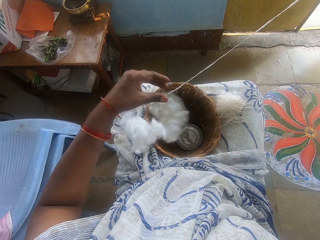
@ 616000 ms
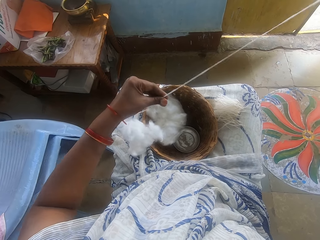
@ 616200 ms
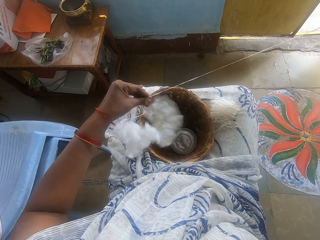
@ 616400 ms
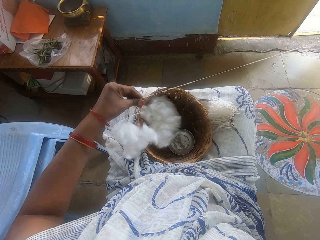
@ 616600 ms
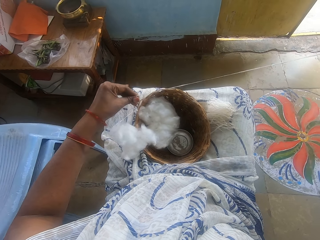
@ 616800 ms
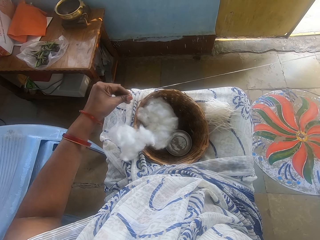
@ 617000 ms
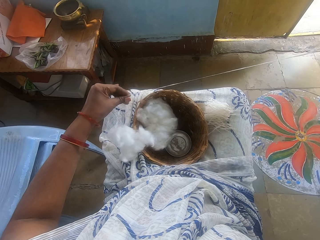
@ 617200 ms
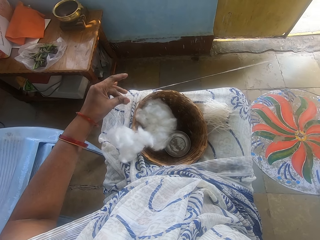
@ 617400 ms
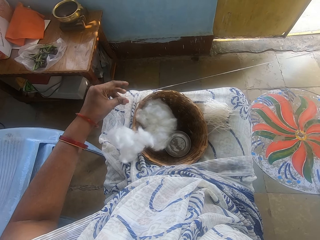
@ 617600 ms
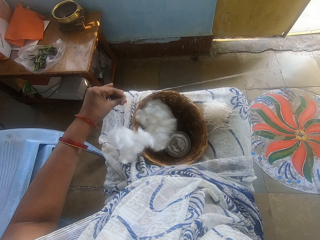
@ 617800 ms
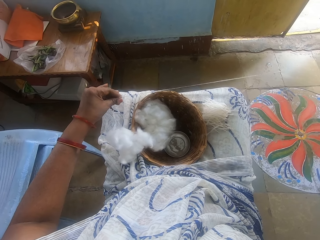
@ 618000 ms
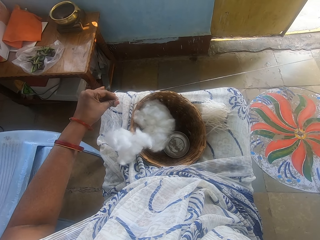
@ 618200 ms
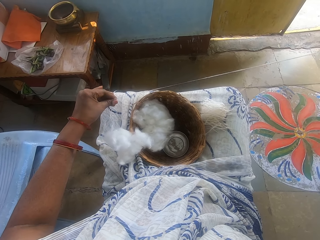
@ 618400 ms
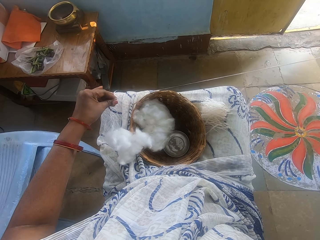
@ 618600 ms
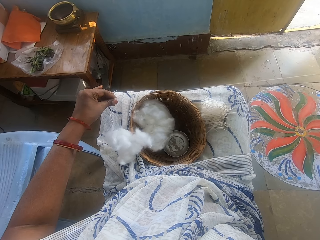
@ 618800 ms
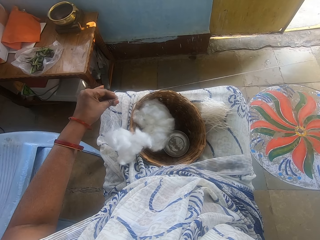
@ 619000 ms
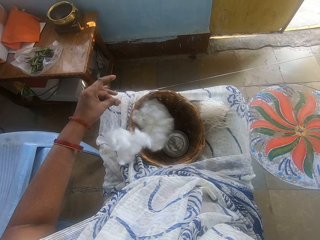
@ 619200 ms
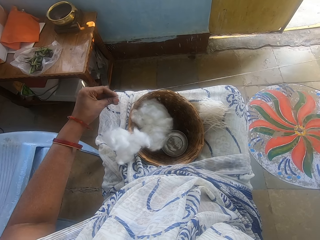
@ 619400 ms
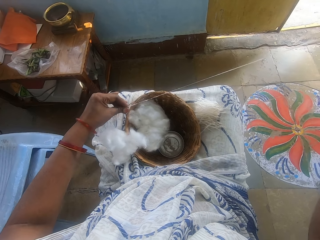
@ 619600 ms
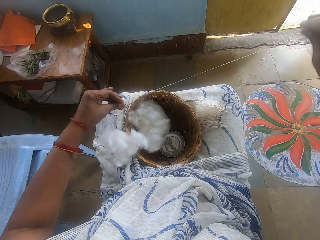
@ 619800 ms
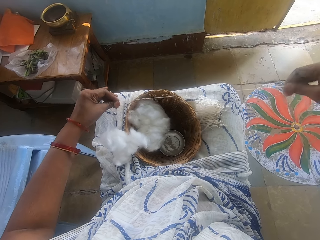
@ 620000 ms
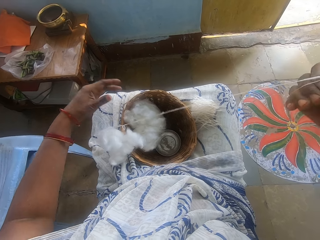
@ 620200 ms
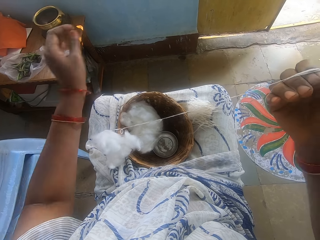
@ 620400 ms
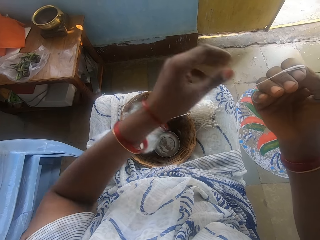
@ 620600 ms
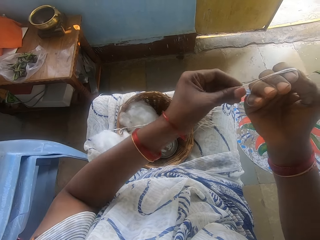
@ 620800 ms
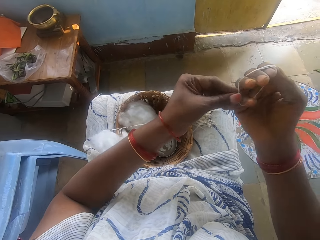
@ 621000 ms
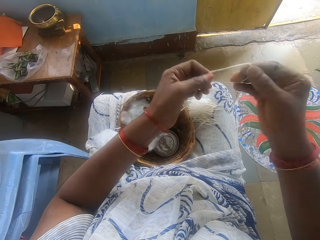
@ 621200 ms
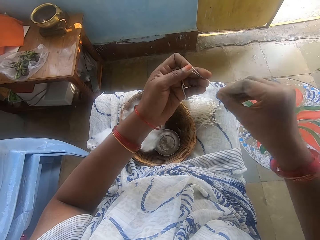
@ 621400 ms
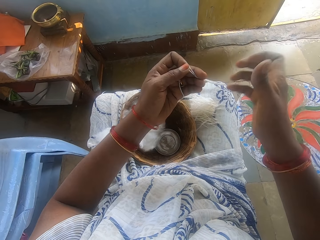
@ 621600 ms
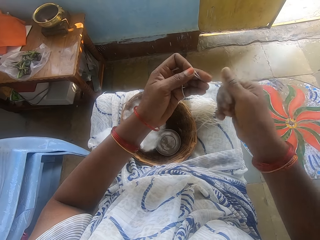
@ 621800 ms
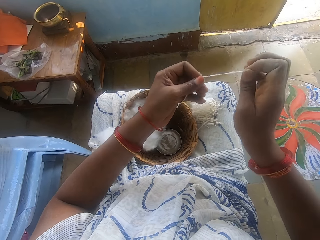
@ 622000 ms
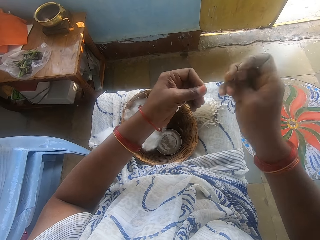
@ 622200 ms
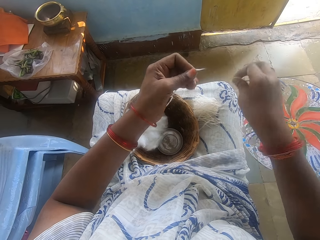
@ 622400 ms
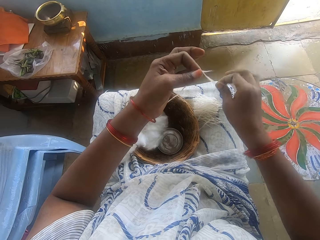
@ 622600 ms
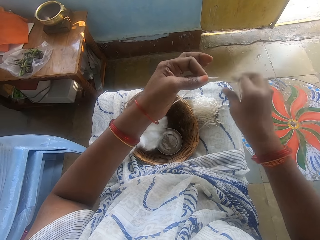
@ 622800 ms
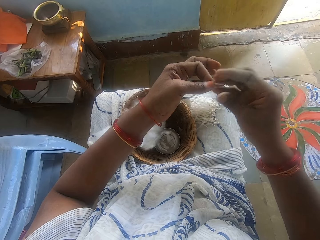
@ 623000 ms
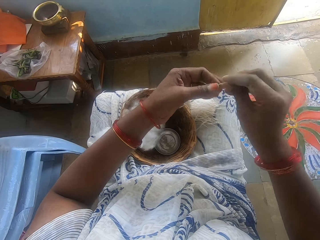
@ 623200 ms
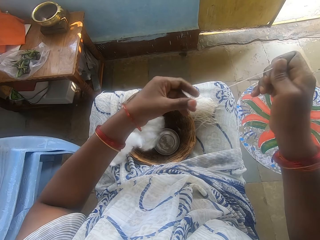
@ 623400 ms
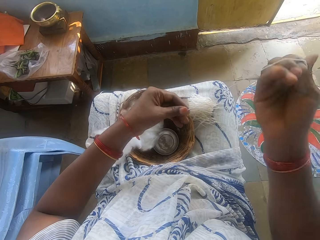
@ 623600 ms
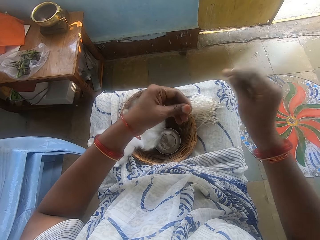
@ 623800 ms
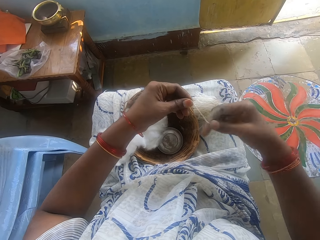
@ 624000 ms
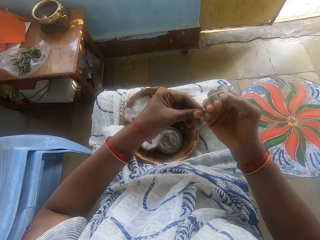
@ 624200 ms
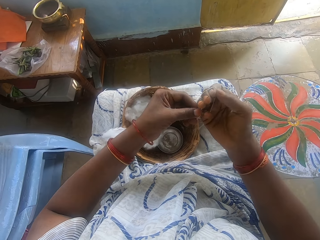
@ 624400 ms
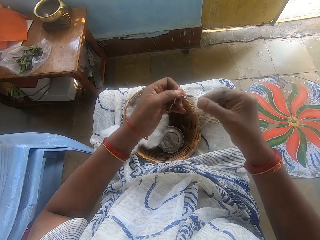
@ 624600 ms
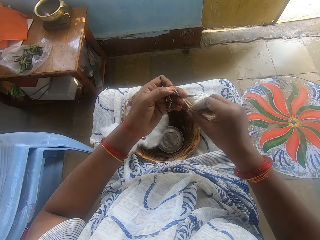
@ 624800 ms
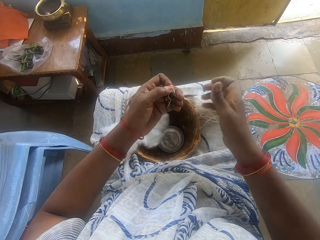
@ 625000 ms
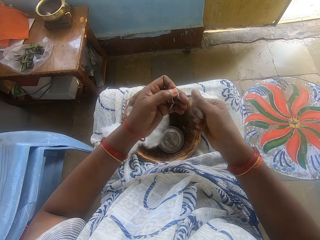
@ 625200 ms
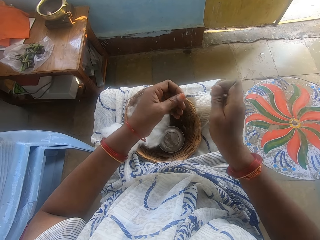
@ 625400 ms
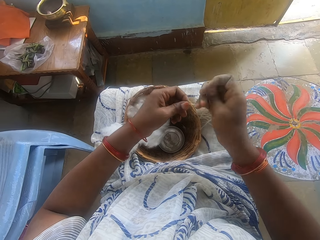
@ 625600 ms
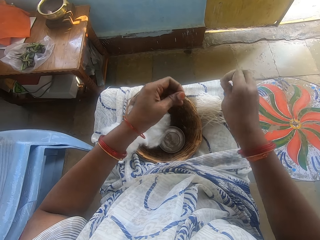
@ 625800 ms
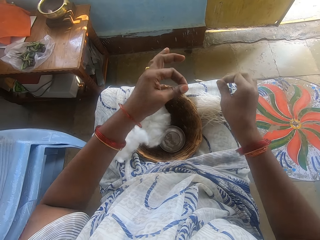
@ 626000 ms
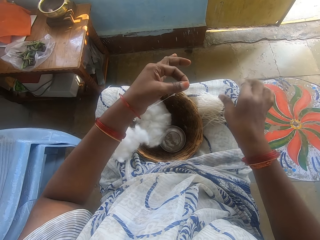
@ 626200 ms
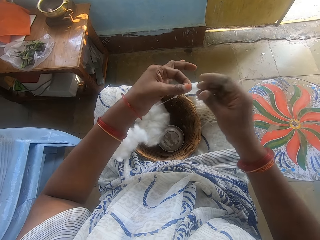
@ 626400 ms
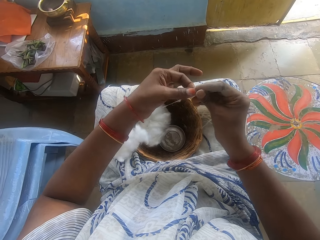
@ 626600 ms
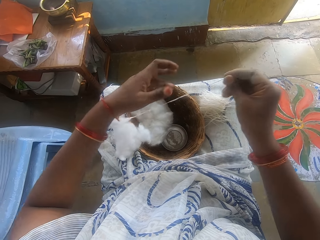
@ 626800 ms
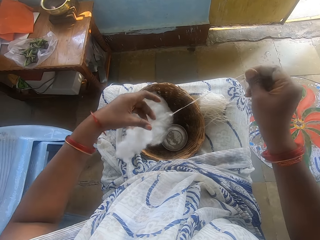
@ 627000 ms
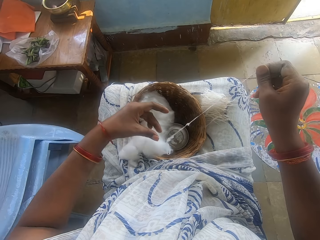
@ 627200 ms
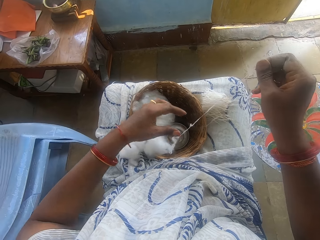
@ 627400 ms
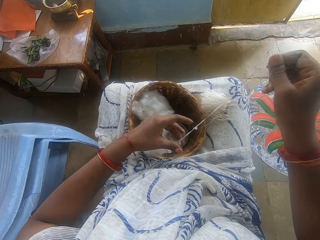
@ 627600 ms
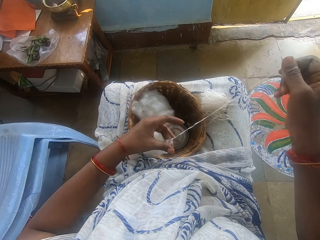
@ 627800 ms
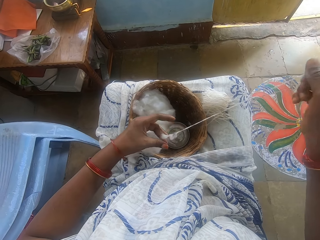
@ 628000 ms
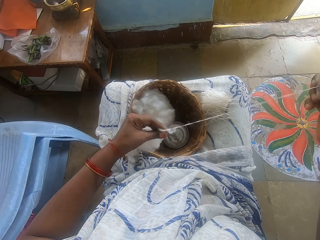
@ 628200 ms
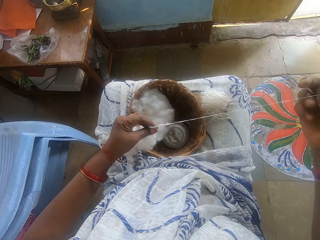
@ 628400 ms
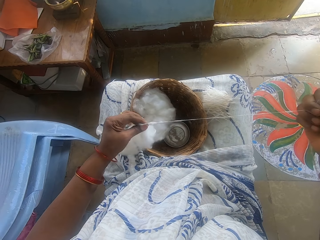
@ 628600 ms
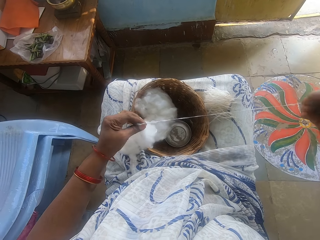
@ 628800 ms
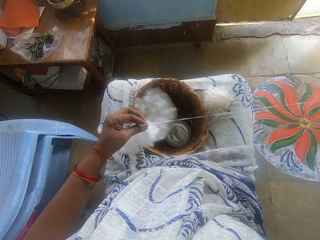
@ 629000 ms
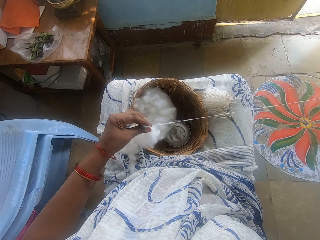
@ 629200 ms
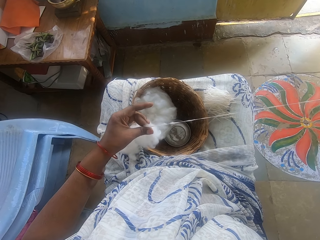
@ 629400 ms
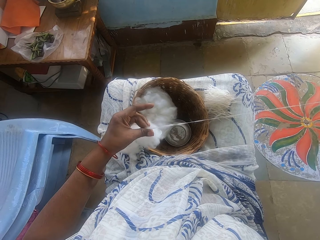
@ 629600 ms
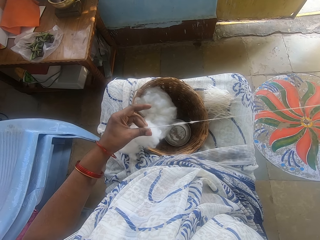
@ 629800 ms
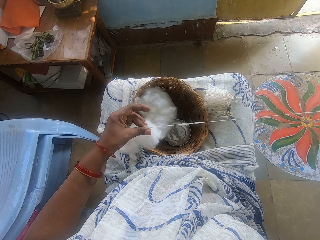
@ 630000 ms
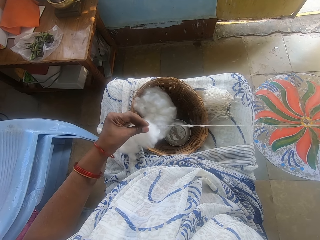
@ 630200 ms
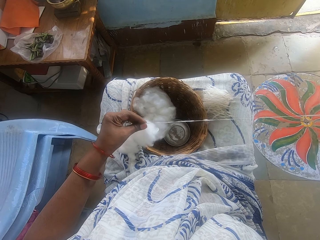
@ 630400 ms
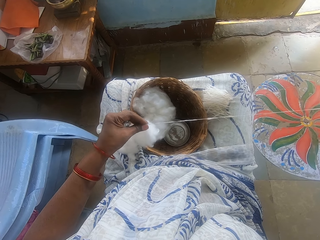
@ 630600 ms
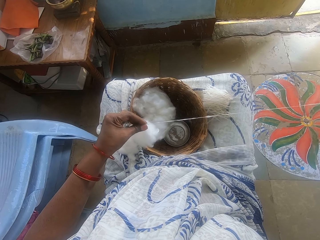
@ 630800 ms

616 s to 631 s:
The camera wearer measures the cotton wool with her hand. She cuts the cotton wool with her hand. She drops the cotton wool on her lap. She measures the cotton wool with her hand. She spins the cotton. She cuts the cotton wool with her hand. She drops the cotton wool on her lap. She threads the cotton wool with her hand.

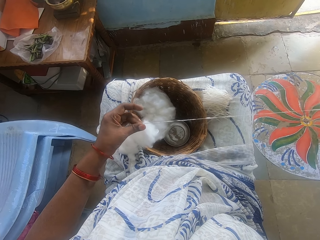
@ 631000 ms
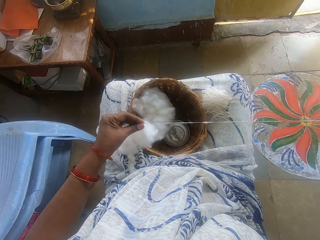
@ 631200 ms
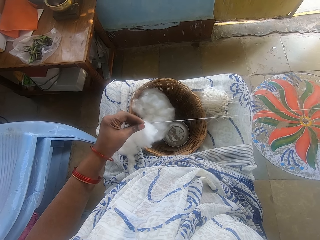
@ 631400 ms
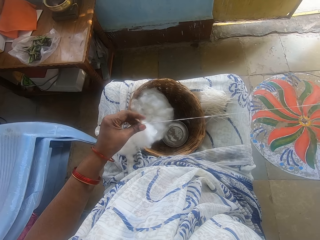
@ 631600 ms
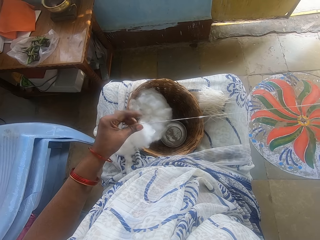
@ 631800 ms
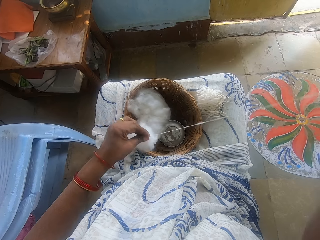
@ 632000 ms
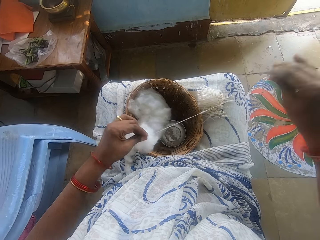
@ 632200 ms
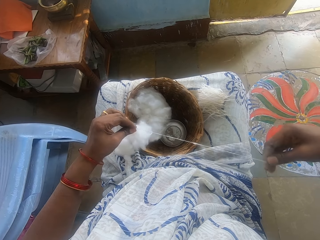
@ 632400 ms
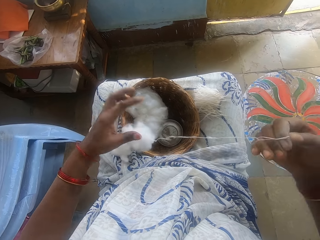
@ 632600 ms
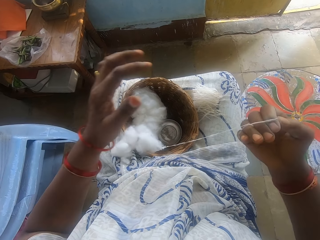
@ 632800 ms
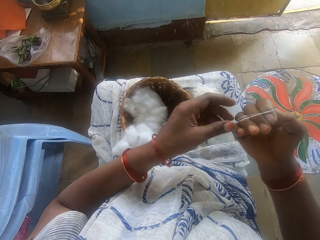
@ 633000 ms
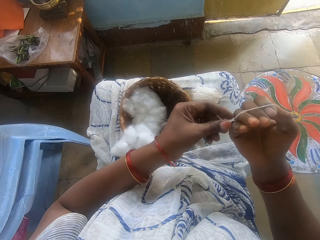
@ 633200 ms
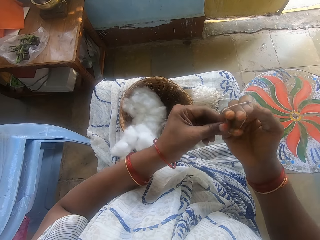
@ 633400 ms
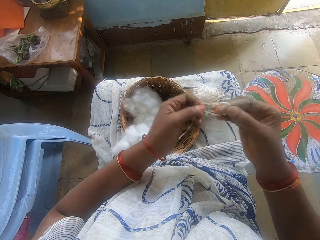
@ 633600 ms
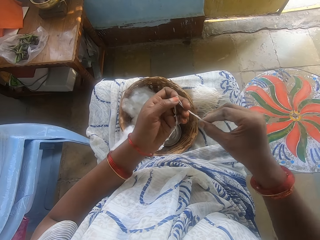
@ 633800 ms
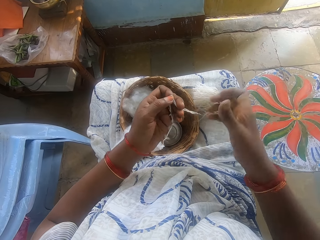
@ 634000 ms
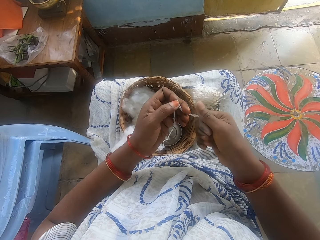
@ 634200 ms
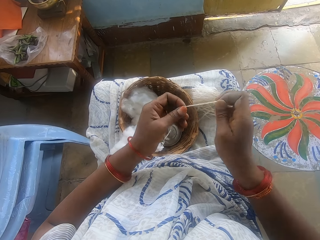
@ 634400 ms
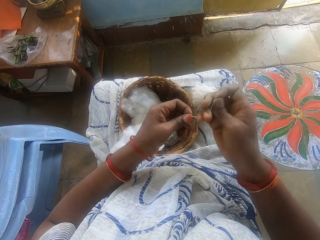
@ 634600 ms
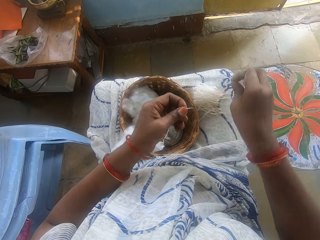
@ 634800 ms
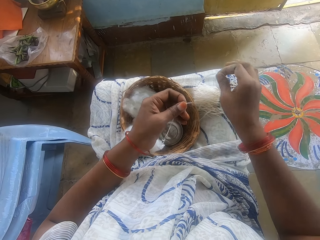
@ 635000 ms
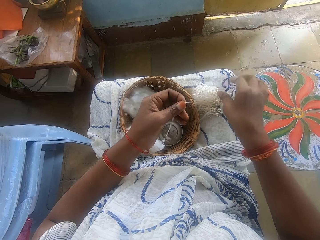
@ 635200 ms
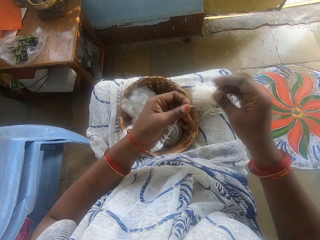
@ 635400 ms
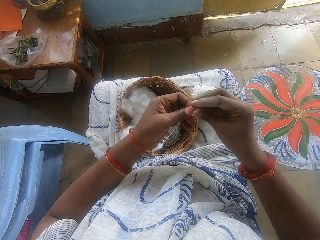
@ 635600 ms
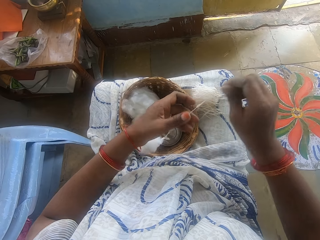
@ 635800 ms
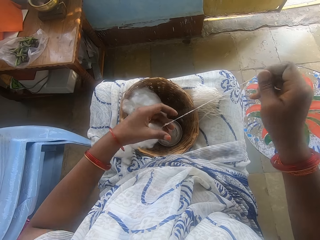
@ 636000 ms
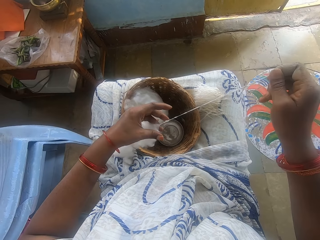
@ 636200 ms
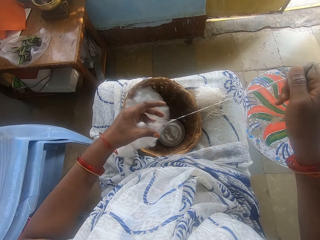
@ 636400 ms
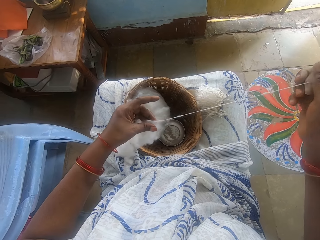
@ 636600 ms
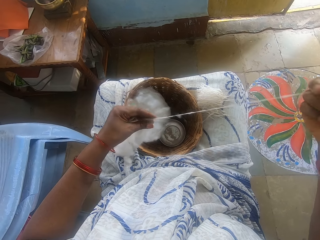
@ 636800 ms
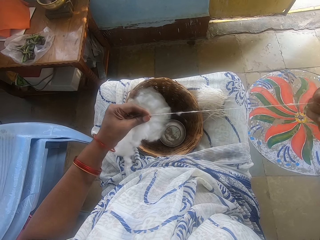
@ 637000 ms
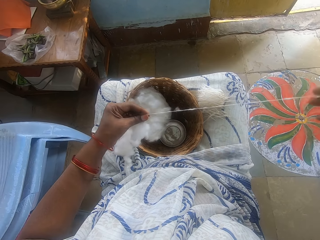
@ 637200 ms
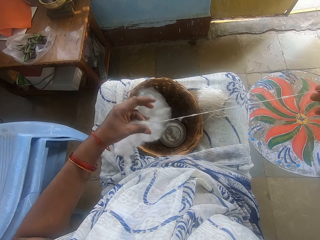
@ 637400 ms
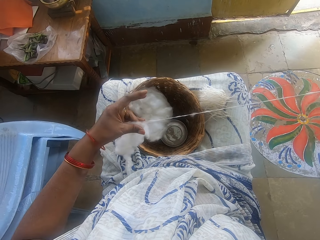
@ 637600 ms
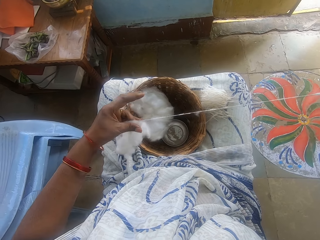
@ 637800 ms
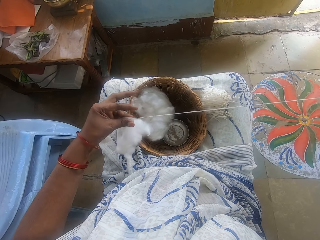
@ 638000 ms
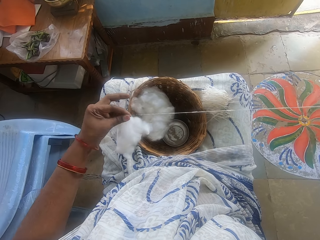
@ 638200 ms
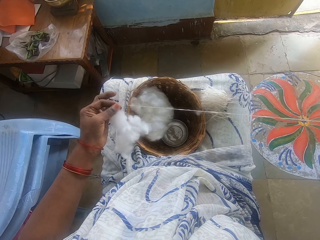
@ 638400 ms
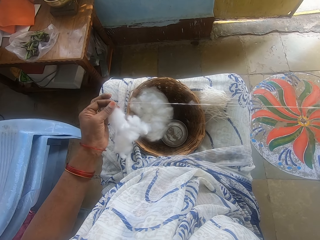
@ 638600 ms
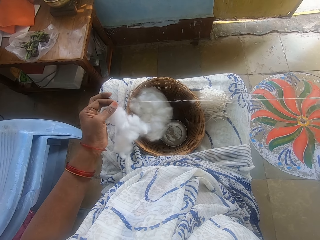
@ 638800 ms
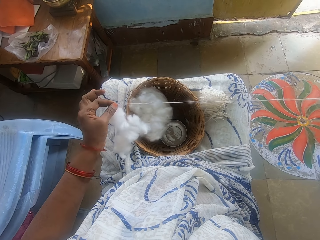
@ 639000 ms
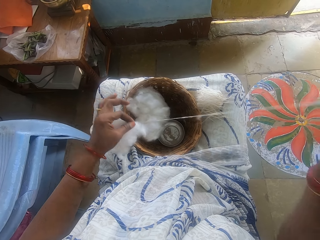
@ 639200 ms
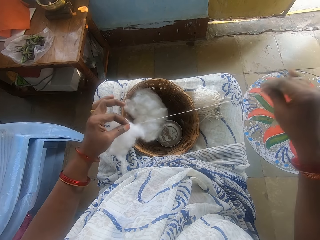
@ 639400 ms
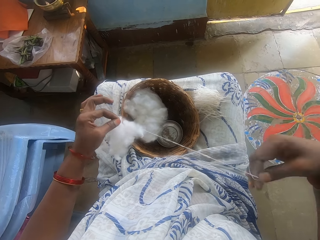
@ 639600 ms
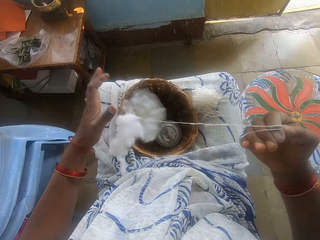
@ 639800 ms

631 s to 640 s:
The camera wearer measures the cotton wool with her hand. She cuts the cotton wool with her hand. She drops the cotton wool on her lap. She threads the cotton wool with her hand.
